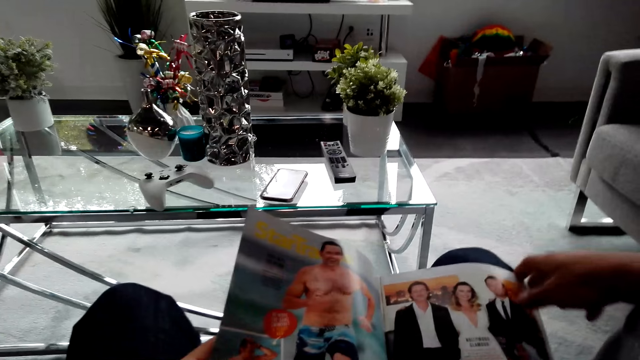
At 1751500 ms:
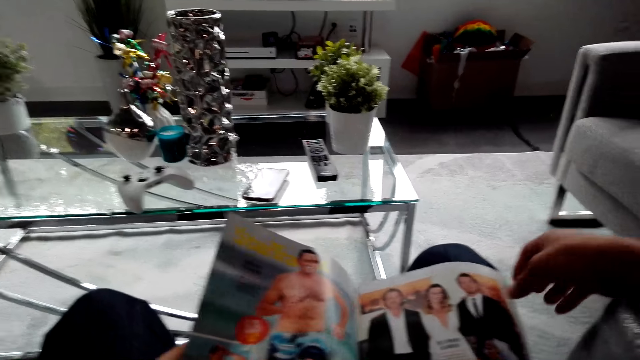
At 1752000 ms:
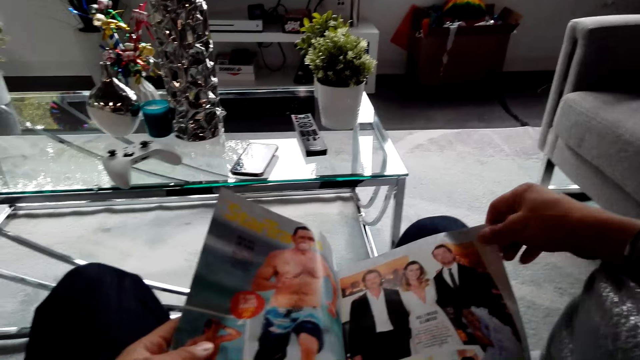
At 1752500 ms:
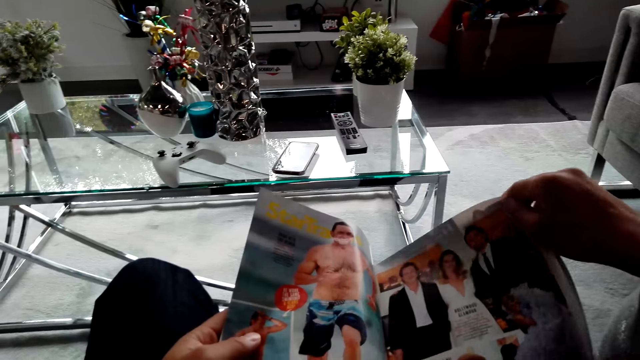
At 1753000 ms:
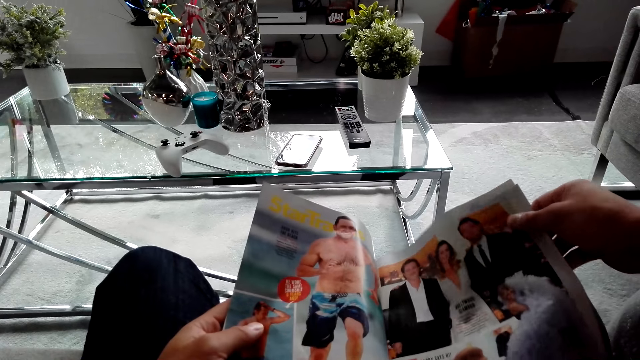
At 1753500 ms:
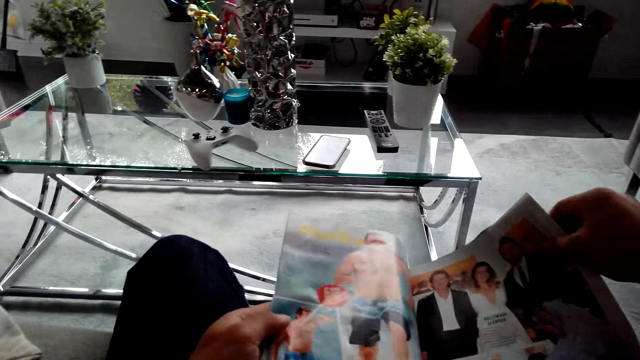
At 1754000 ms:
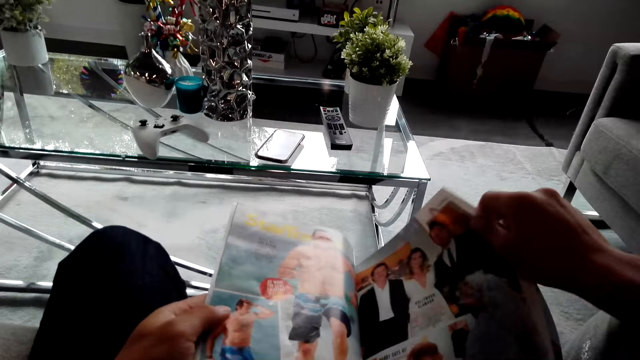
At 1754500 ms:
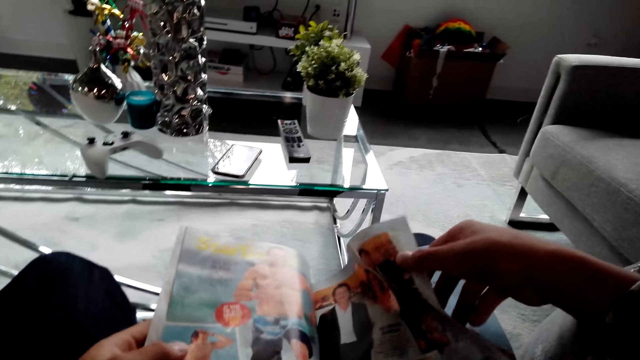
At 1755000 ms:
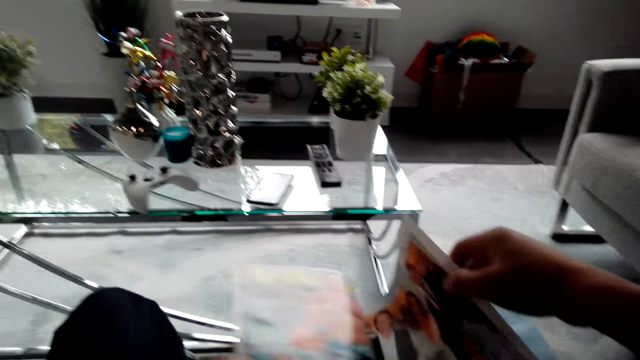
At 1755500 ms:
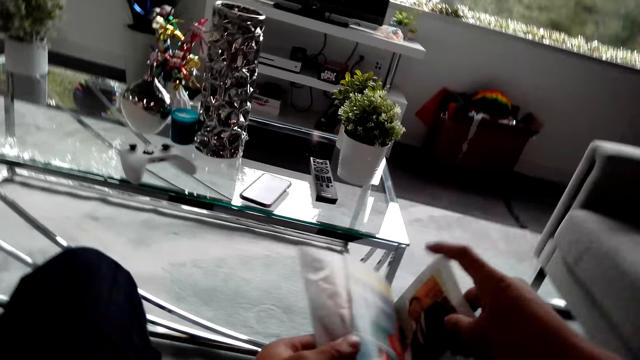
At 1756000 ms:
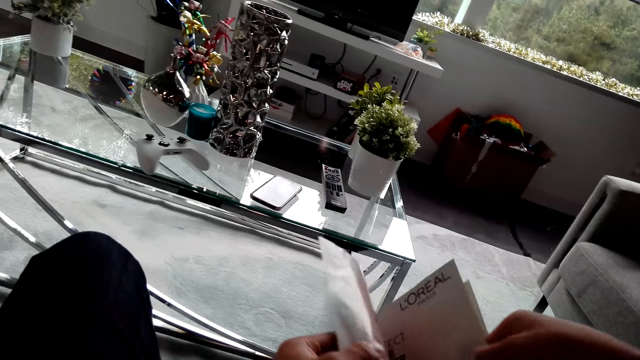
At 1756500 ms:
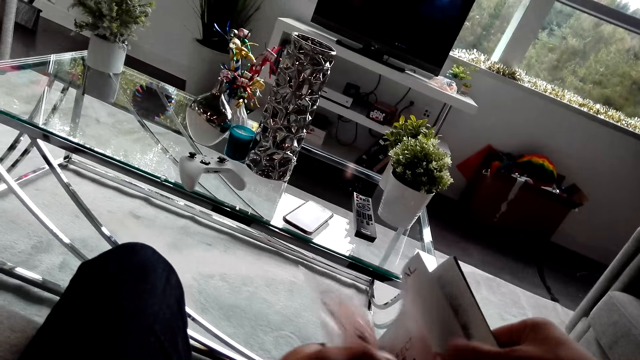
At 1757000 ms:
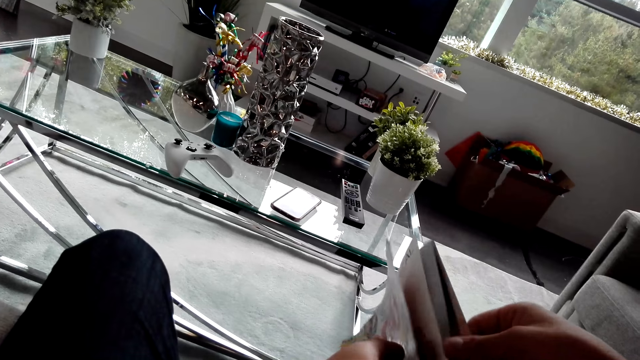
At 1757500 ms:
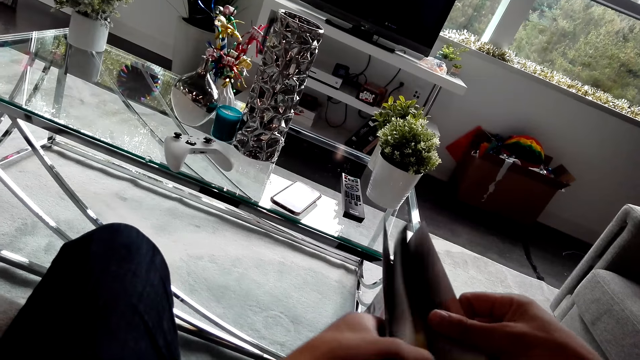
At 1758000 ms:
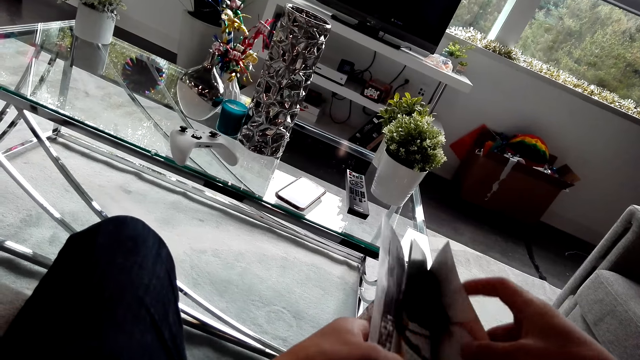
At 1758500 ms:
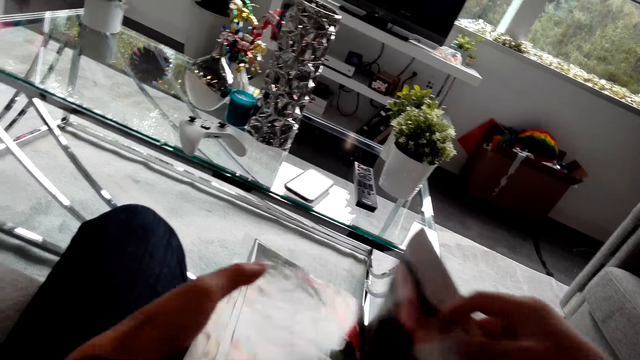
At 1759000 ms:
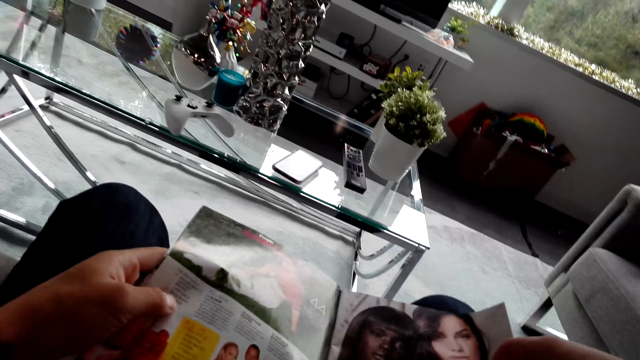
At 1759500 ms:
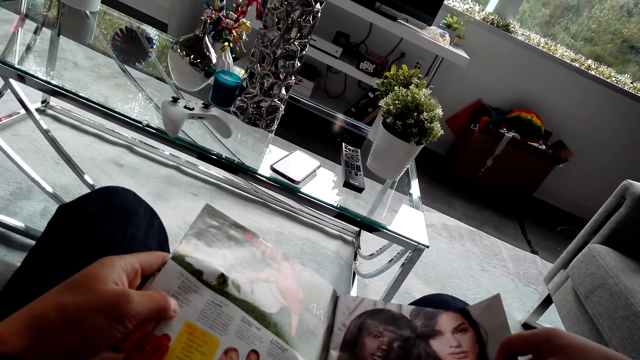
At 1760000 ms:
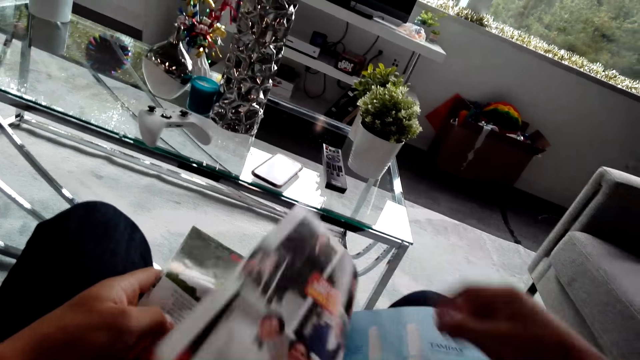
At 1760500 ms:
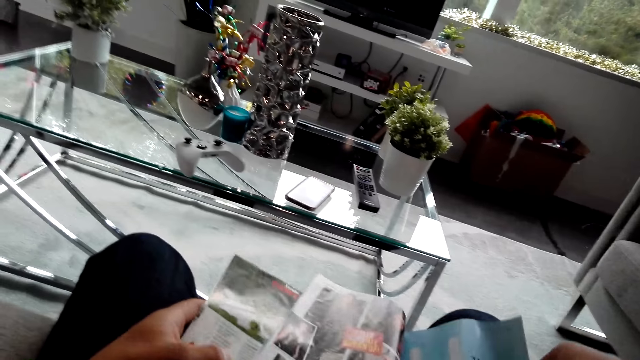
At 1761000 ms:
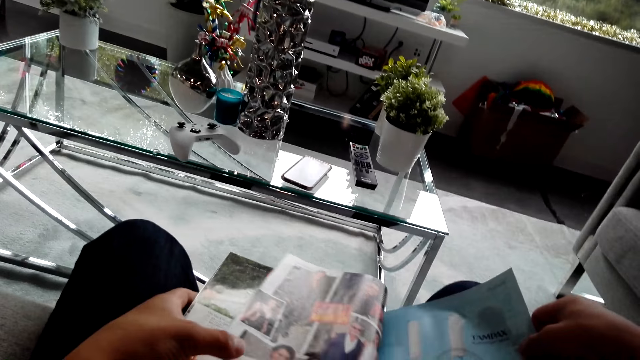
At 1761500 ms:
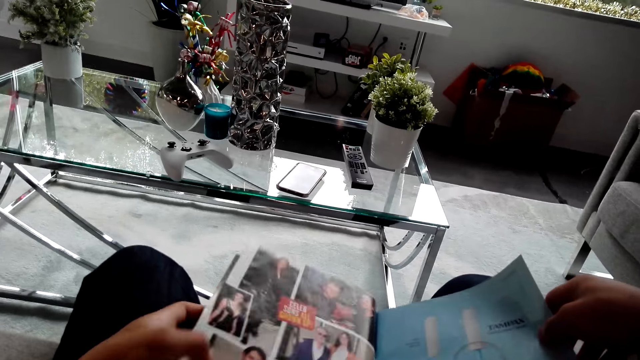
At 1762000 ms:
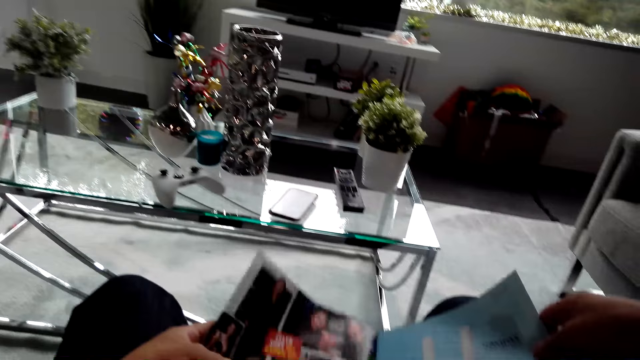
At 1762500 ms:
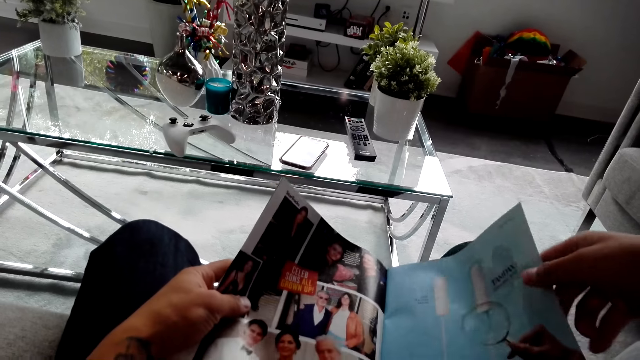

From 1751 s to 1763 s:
The camera wearer looks at the magazine. They flip pages of the magazine. They open the magazine. They look at the magazine. They open the magazine.

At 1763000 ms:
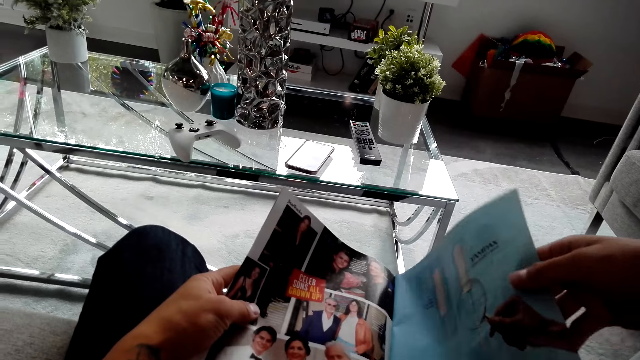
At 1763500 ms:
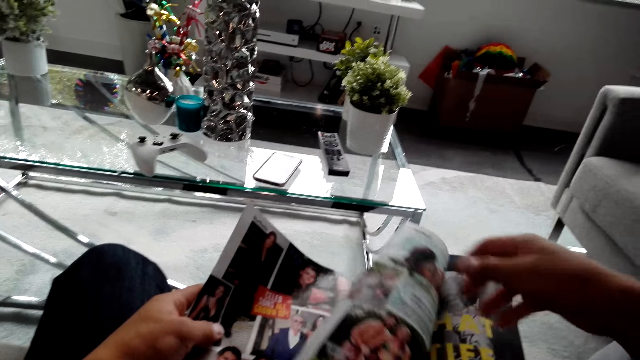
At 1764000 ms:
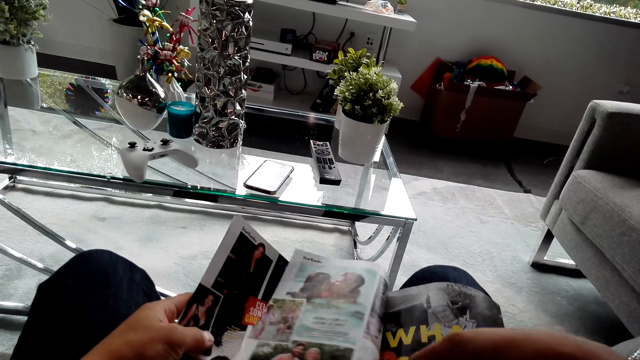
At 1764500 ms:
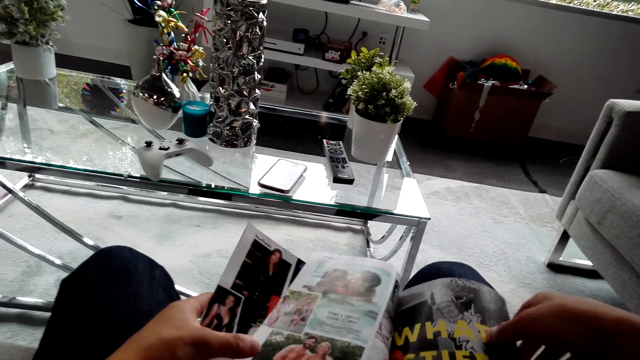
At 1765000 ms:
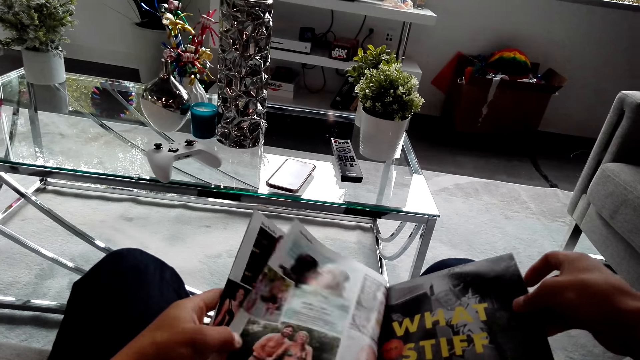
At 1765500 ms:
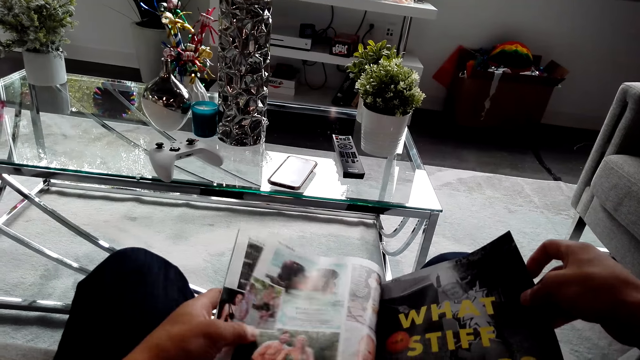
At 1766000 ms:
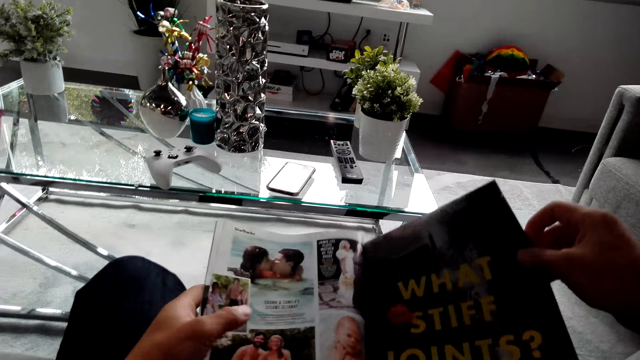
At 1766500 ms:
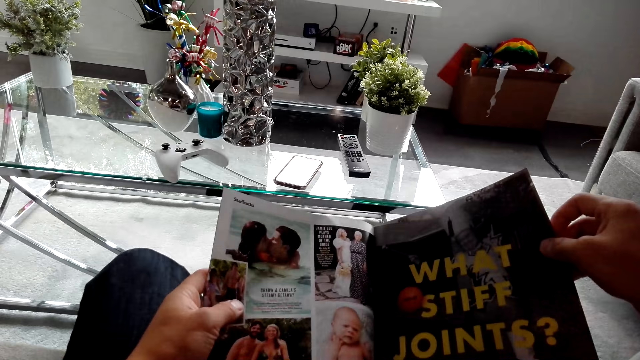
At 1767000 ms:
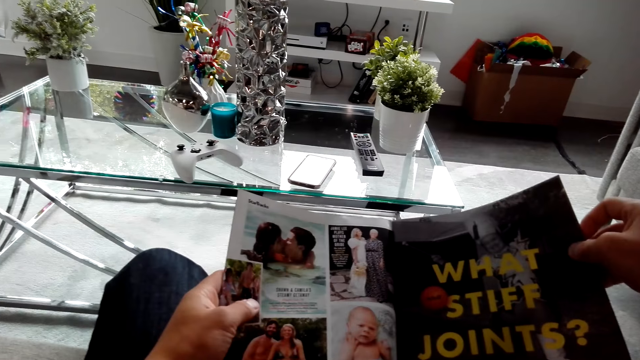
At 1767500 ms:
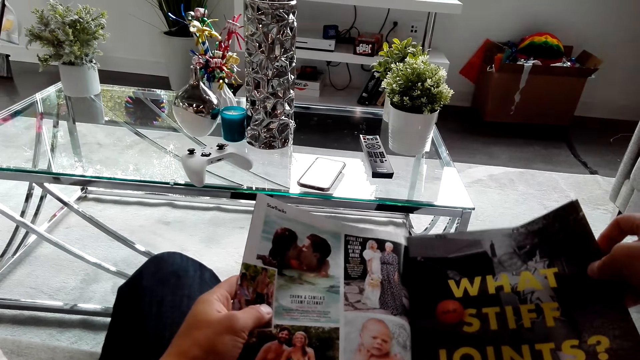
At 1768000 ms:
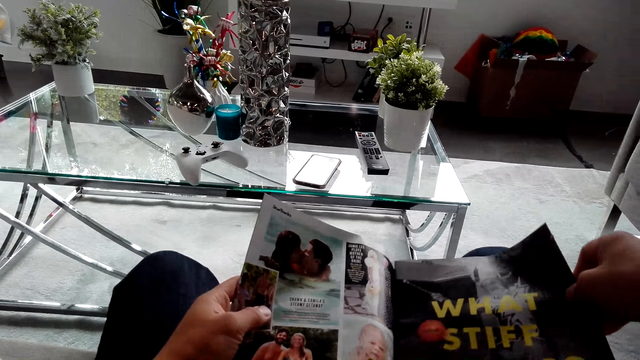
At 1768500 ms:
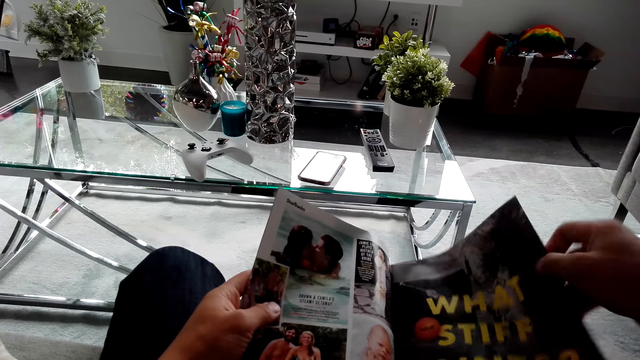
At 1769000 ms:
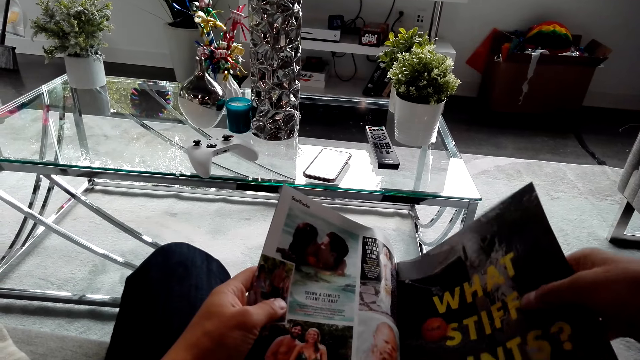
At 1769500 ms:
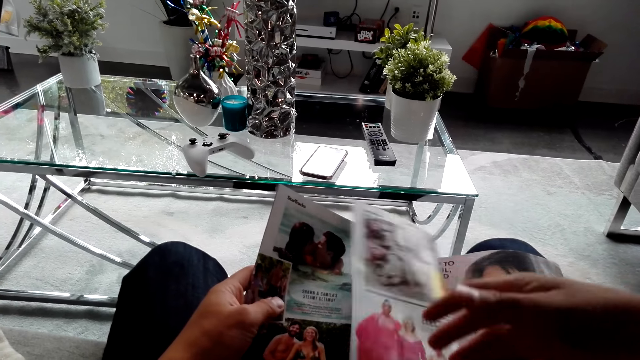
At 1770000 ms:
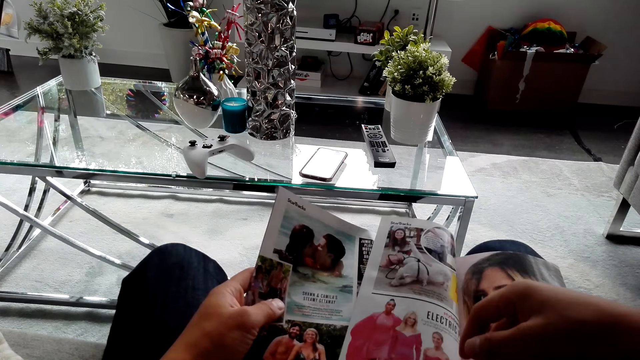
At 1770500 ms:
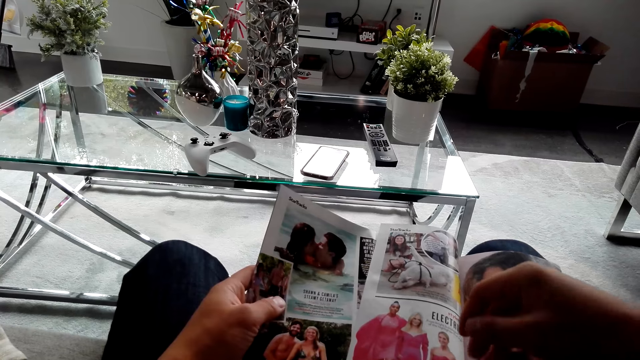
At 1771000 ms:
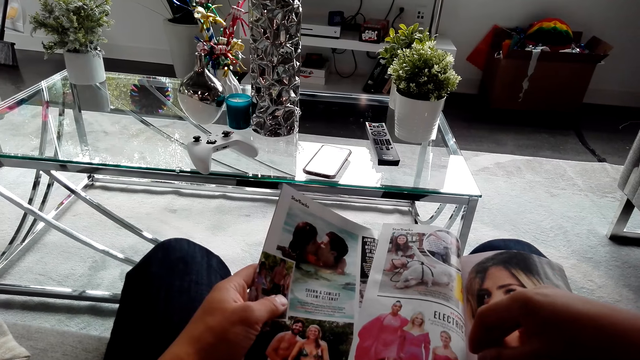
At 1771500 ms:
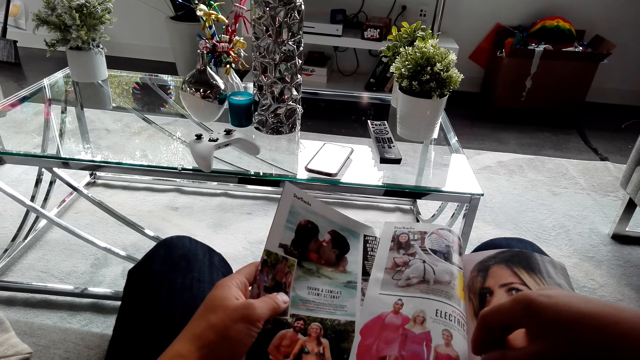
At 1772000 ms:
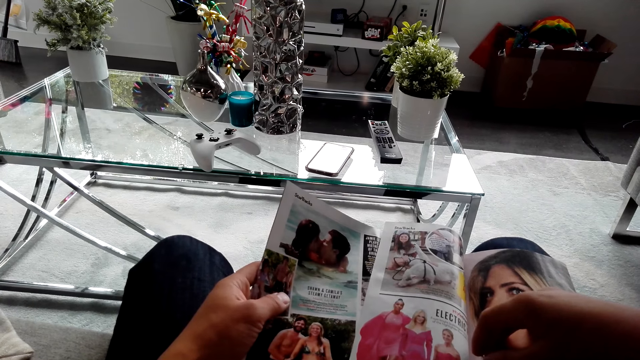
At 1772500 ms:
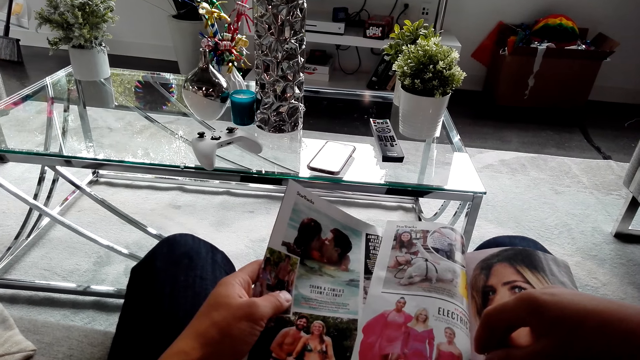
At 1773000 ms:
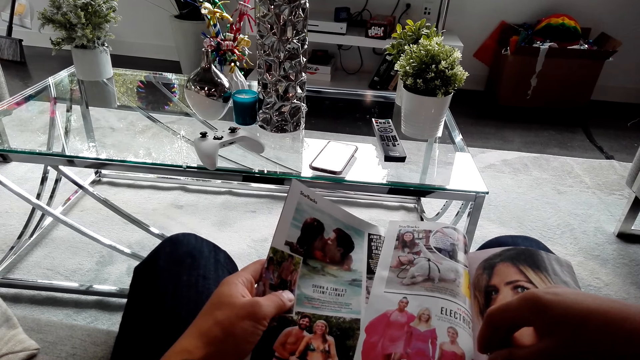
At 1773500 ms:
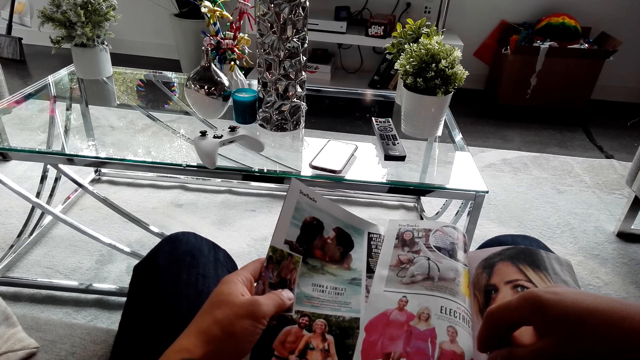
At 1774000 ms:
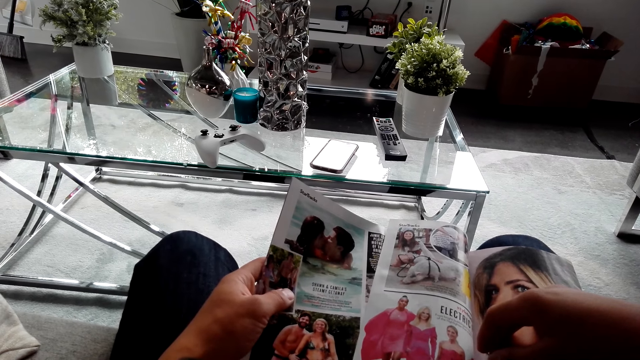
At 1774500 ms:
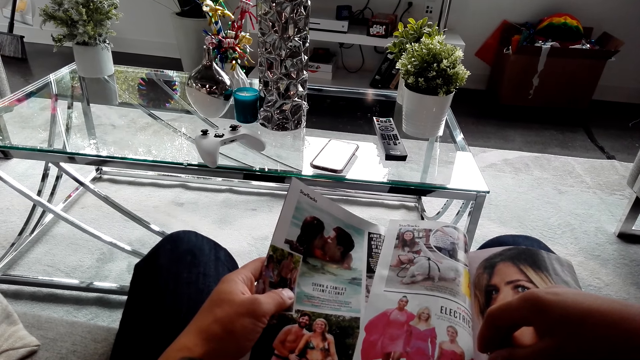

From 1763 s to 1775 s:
The camera wearer looks at the magazine. They open the magazine. They look at the magazine. They open the magazine.
